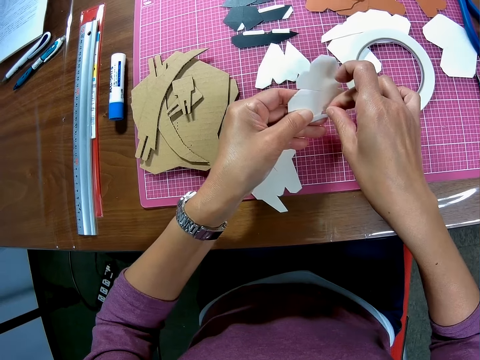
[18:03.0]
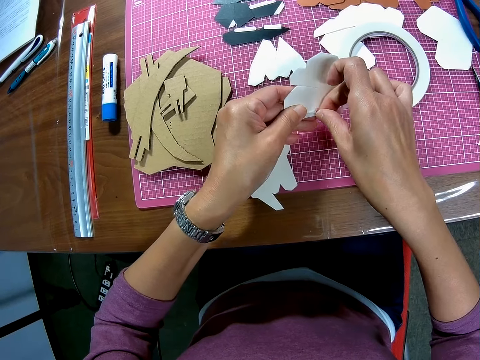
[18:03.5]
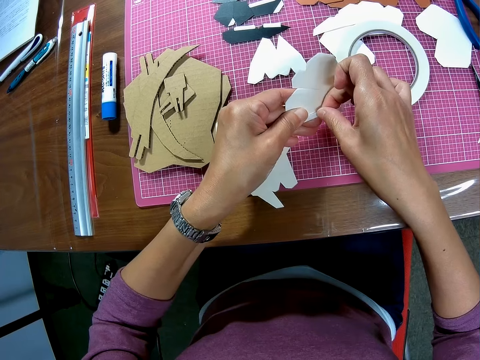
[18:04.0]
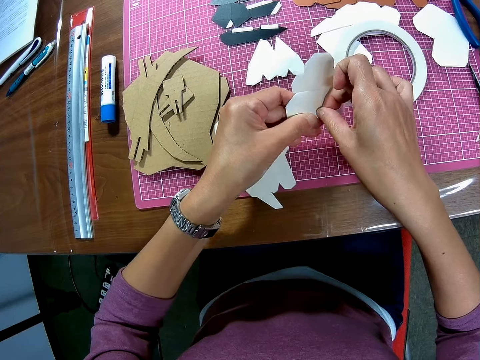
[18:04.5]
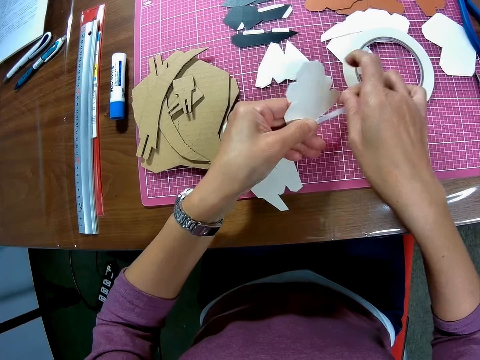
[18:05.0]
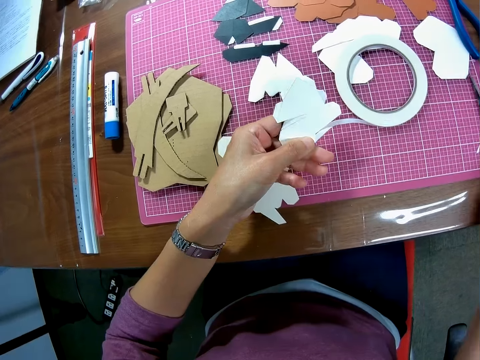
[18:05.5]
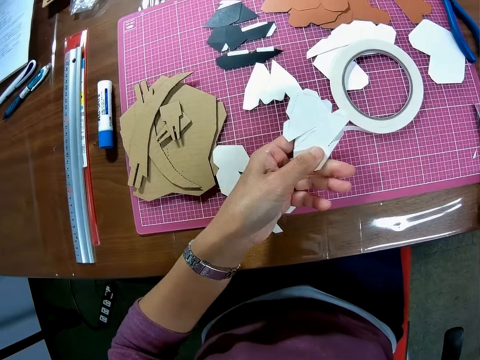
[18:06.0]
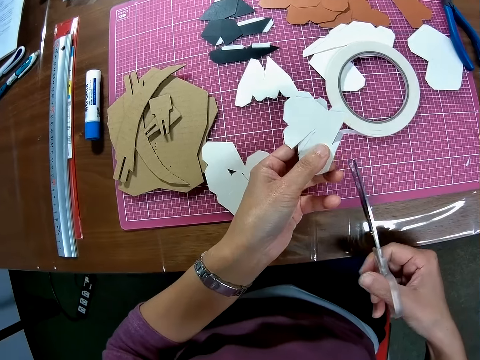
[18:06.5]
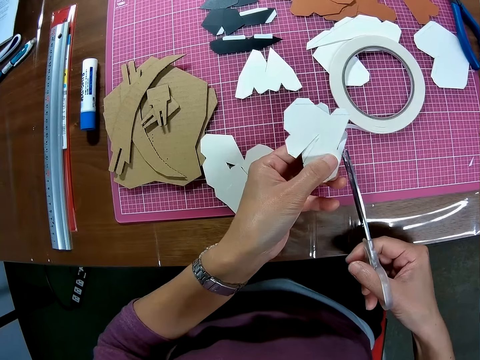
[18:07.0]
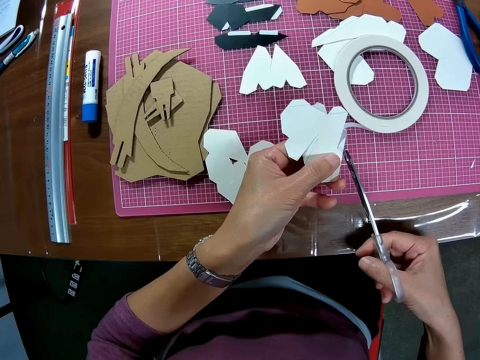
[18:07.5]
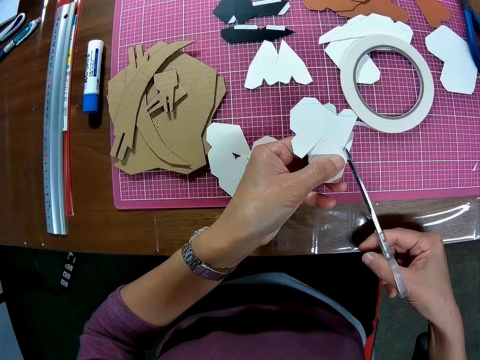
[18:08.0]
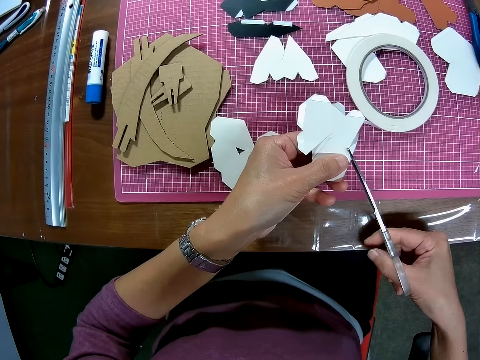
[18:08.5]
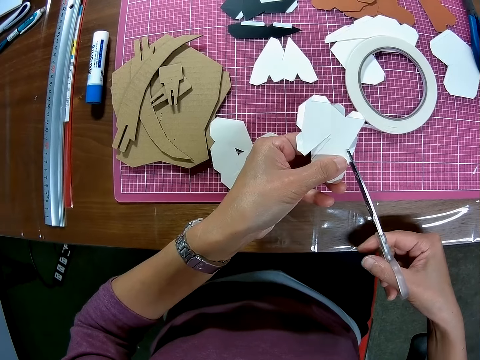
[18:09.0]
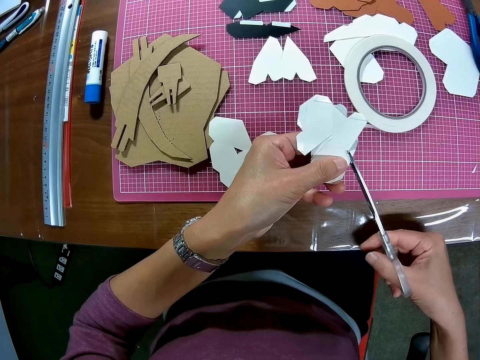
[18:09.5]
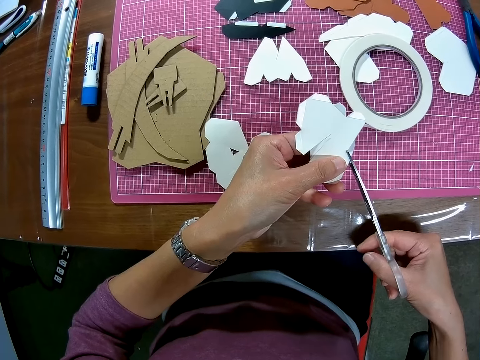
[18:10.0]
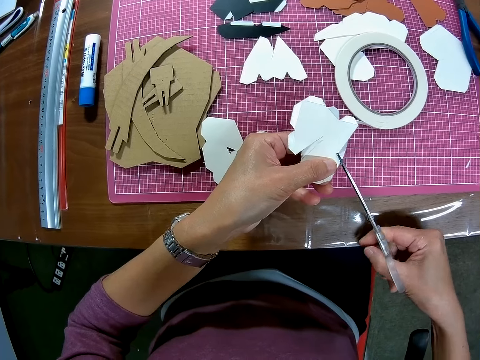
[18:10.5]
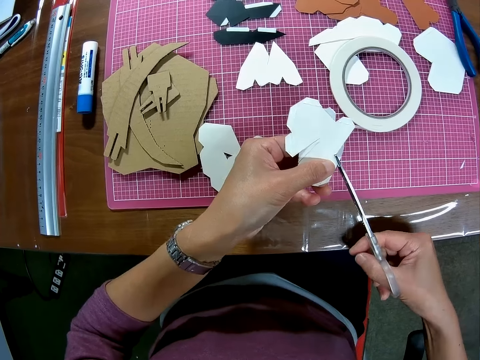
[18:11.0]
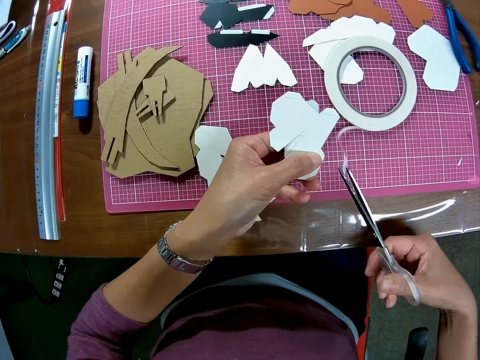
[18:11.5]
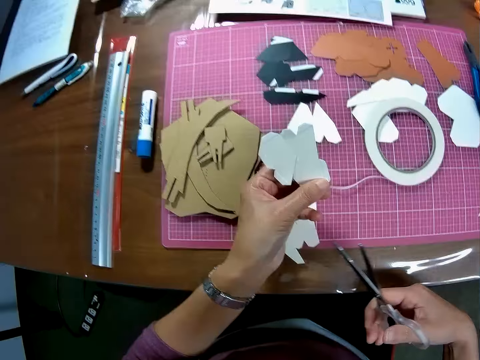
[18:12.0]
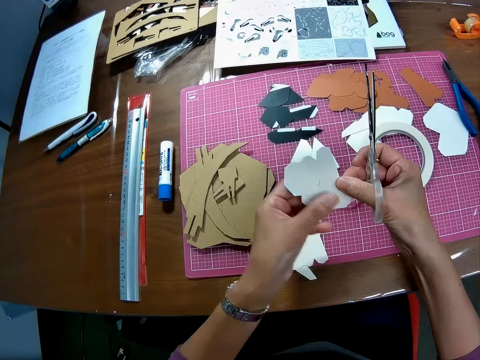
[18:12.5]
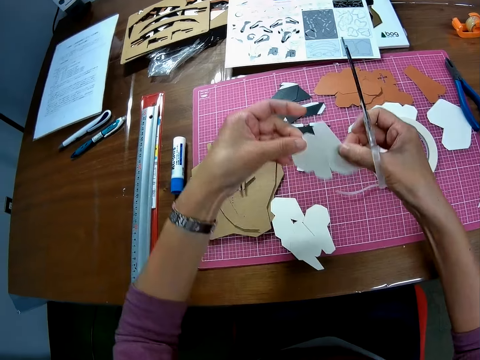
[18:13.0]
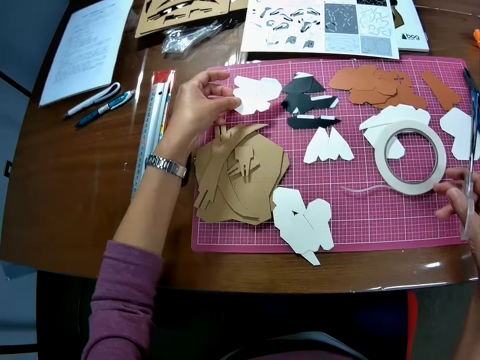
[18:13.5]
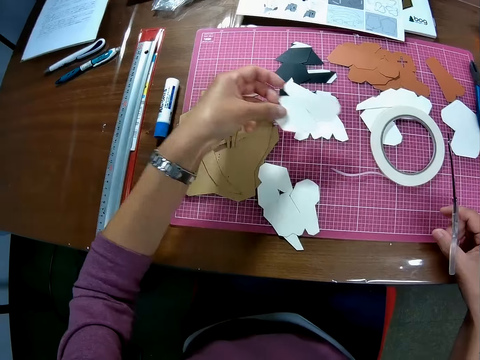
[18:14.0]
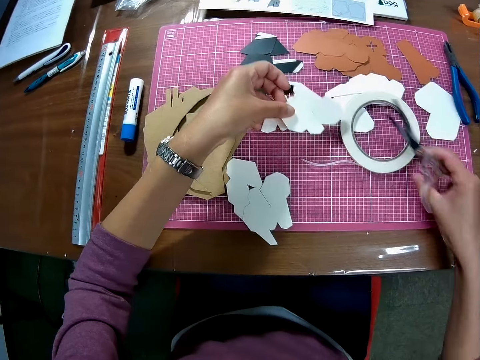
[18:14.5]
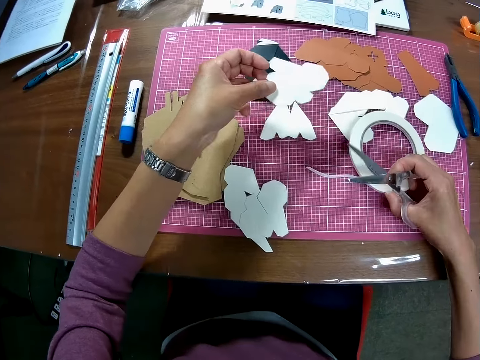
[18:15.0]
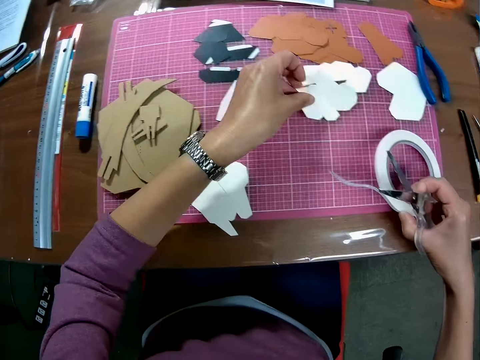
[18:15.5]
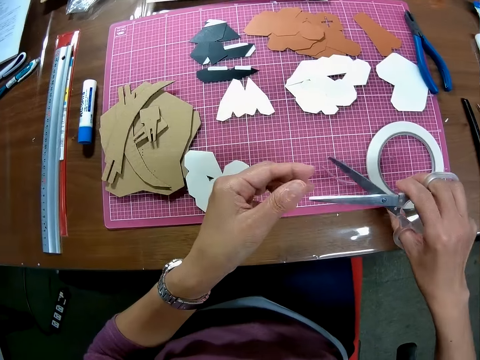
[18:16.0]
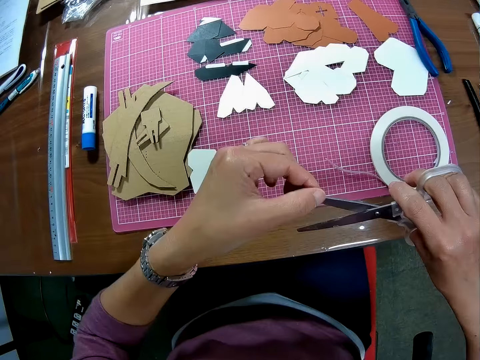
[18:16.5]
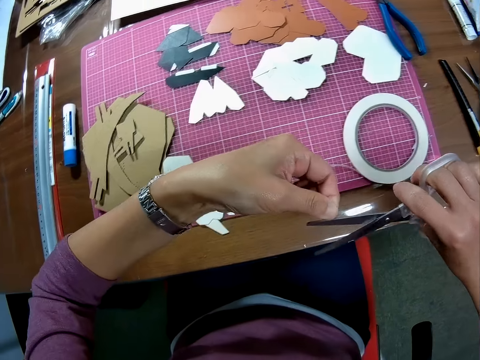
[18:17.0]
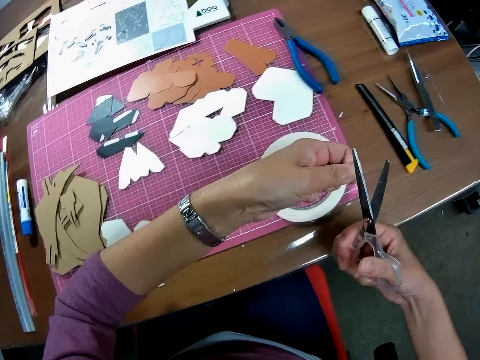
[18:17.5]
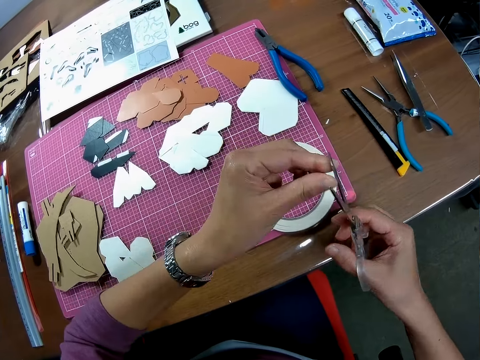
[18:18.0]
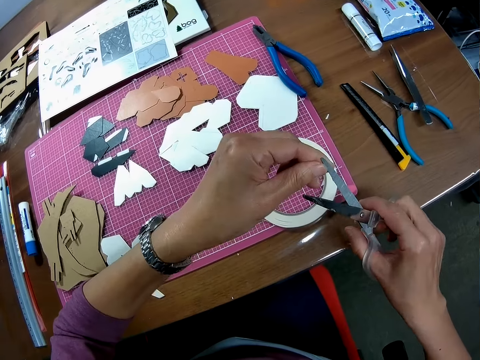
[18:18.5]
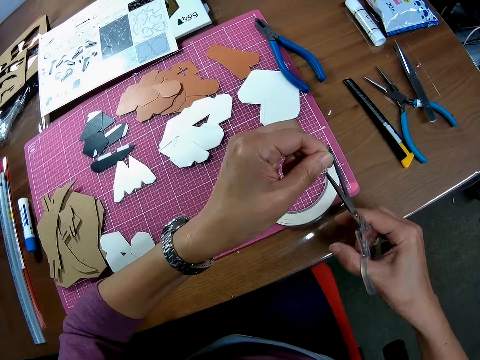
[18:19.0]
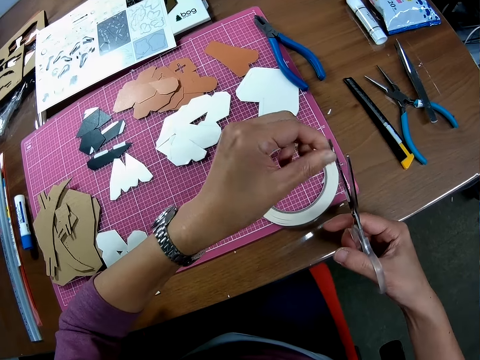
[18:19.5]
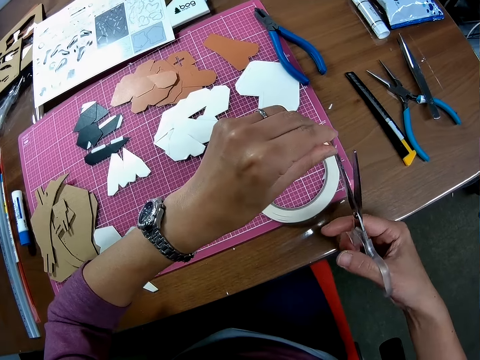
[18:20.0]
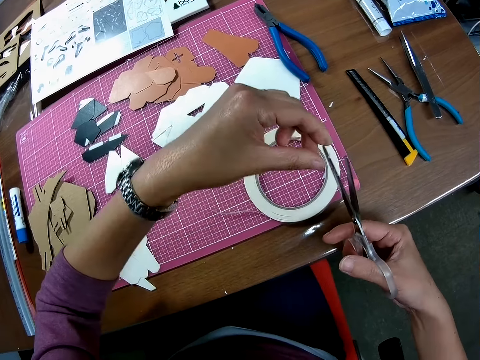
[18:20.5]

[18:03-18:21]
The camera wearer removes their right hand from the tape. They pick up the pair of scissors from the cutting mat. They cut a piece of manila paper with the pair of scissors, and cut the tape with the pair of scissors. They hold the piece of manila paper with their hands. They touch the cutting mat with the wooden mechanical model. They put the sticker roll down. They peel off some glue from the scissors. They touch the pair of scissors.

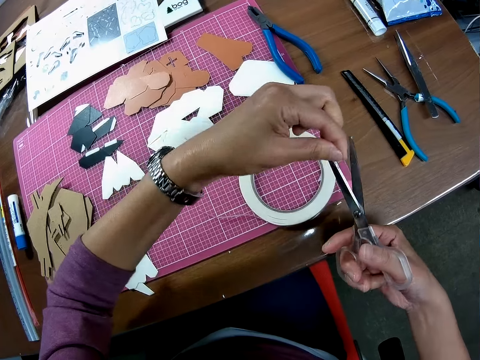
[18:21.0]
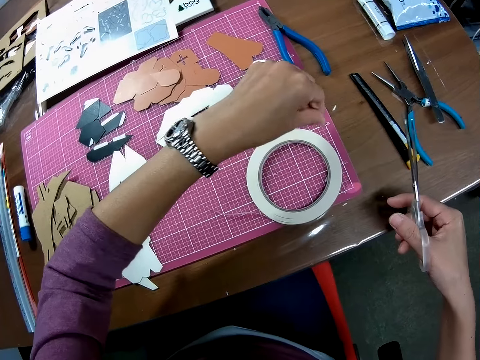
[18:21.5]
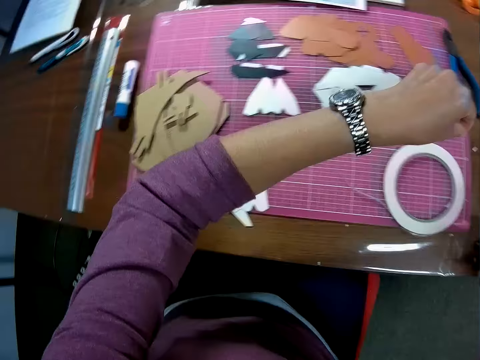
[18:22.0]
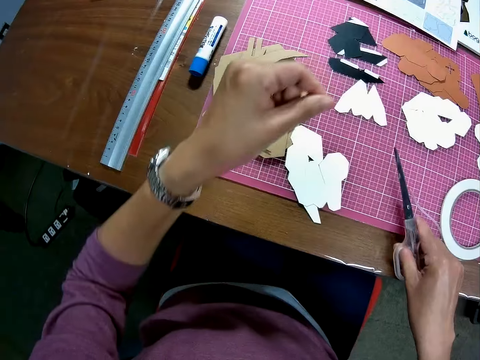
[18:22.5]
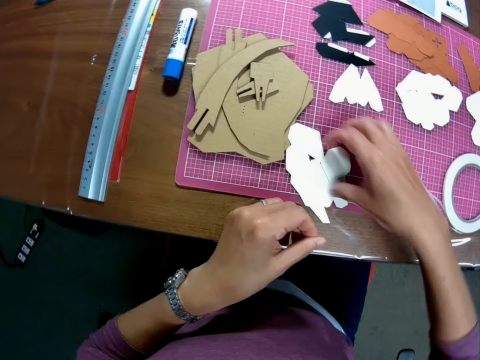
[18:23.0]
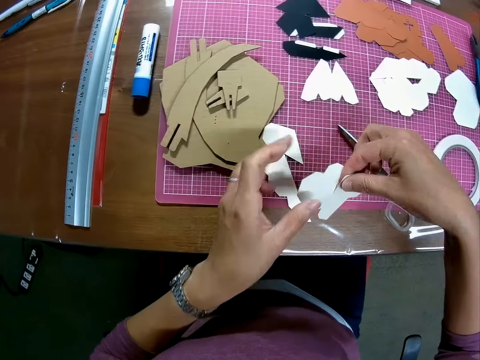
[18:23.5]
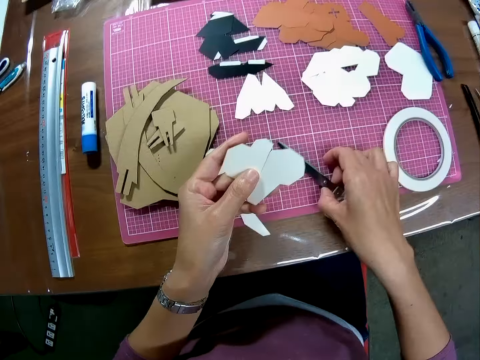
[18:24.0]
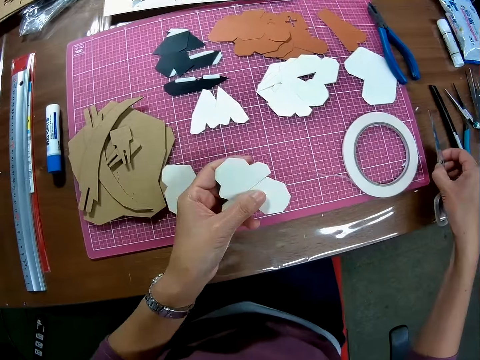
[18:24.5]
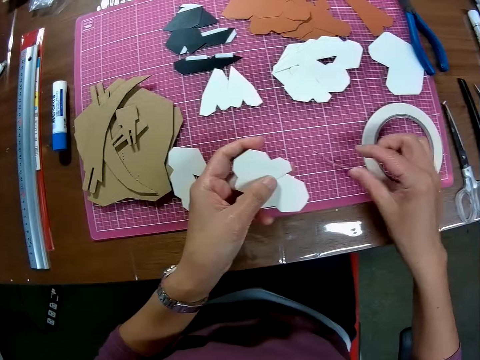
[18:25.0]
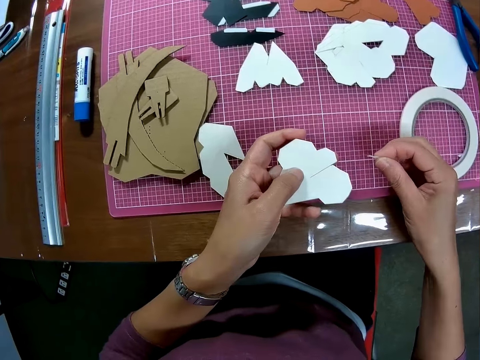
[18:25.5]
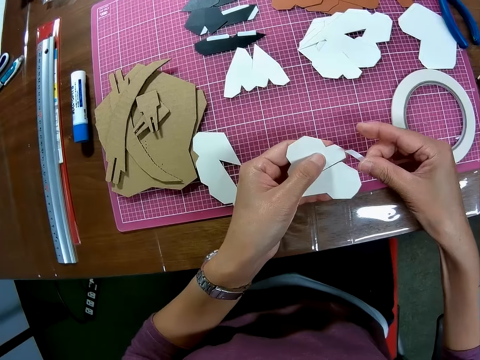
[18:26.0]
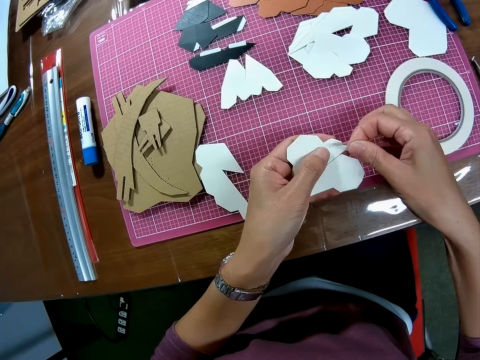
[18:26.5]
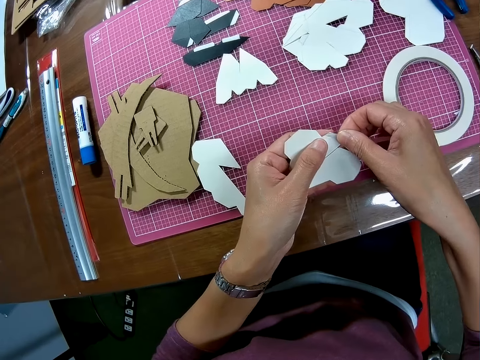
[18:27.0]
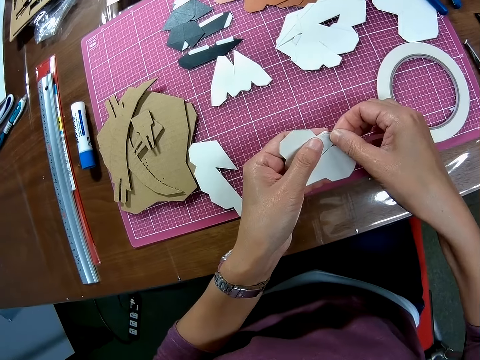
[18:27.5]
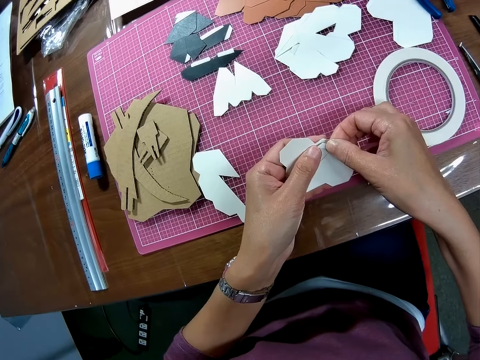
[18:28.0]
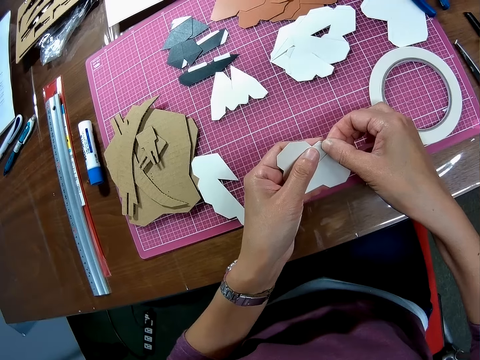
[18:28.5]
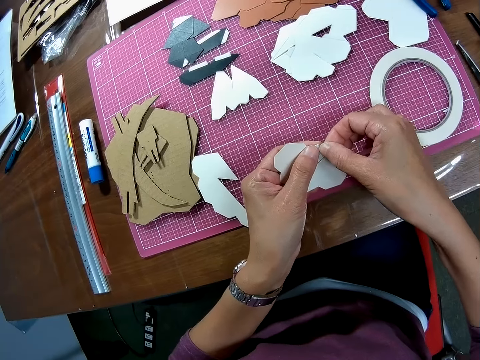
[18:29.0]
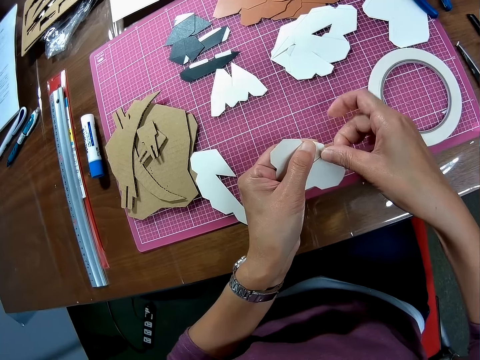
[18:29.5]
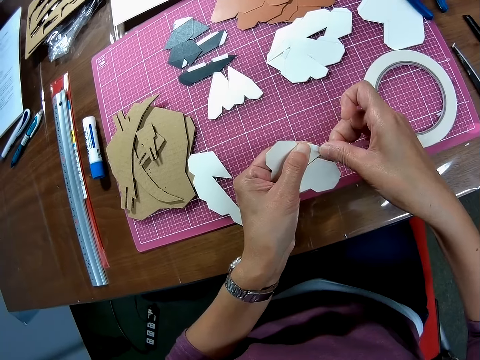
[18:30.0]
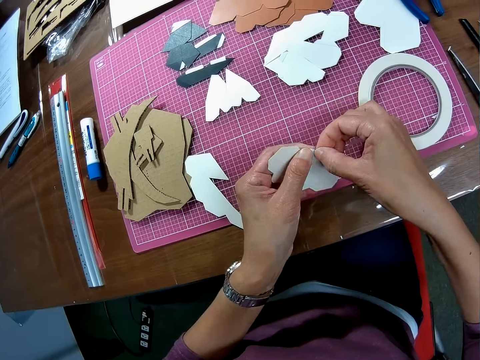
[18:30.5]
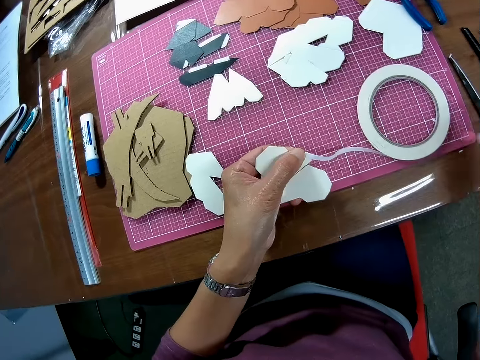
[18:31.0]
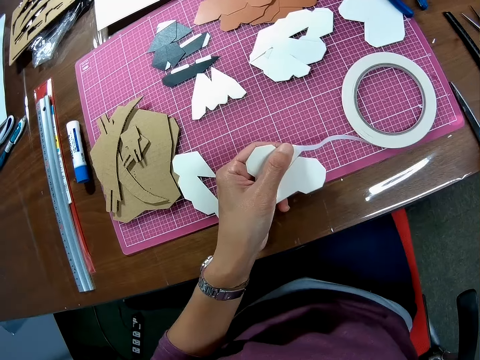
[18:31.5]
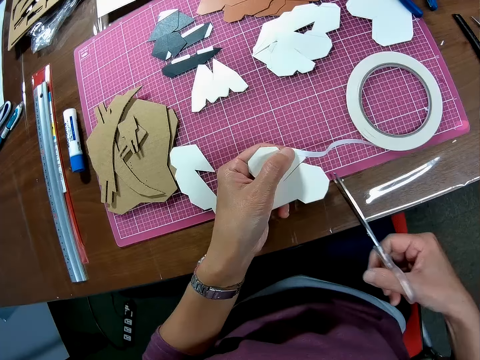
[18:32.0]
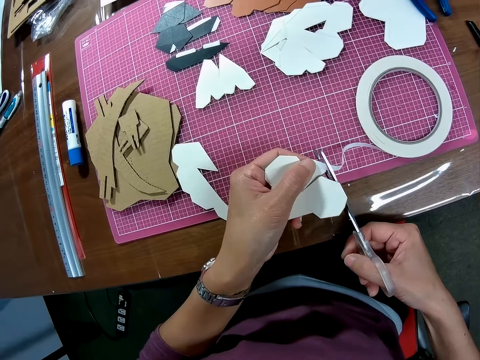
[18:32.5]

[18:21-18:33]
The camera wearer drops the pair of scissors on the cutting mat. He picks up another wooden mechanical model from the cutting mat. He picks up a card. He moves the pair of scissors from the cutting mat to the table. He picks up the scissors and puts the scissors down. He picks up the unrolled tape. He holds the sticker. He sticks the sticker on the card. He tapes the wooden mechanical model. He removes his right hand from the tape. He picks up the pair of scissors from the table. He cuts the sticker.
